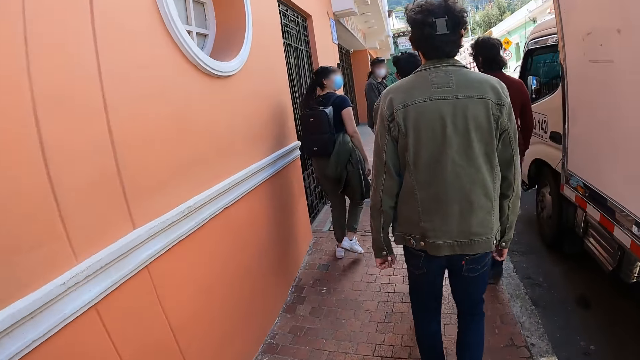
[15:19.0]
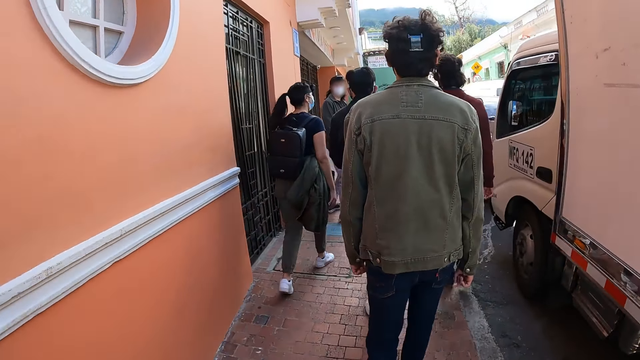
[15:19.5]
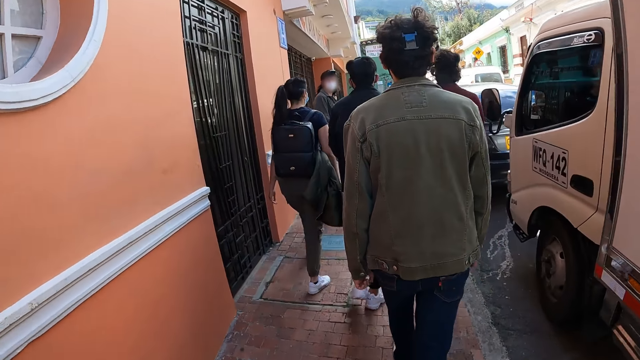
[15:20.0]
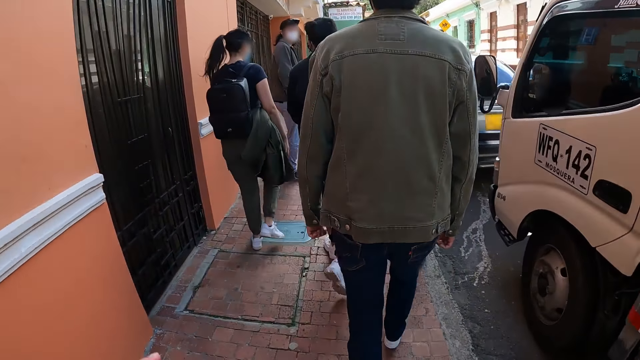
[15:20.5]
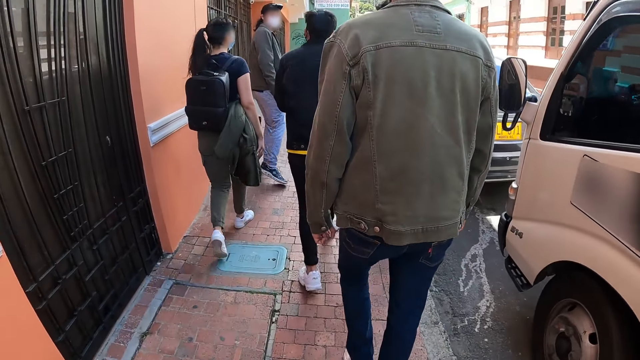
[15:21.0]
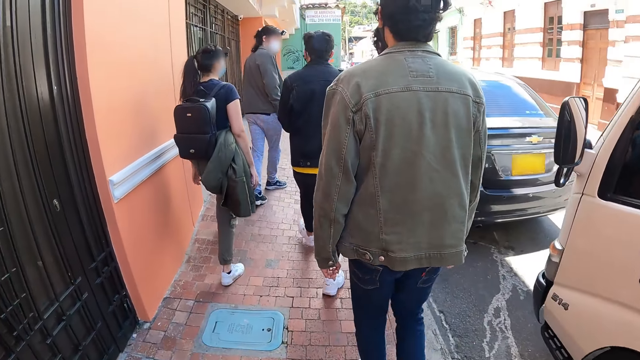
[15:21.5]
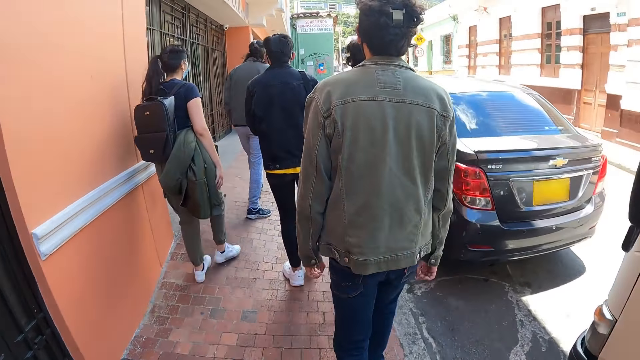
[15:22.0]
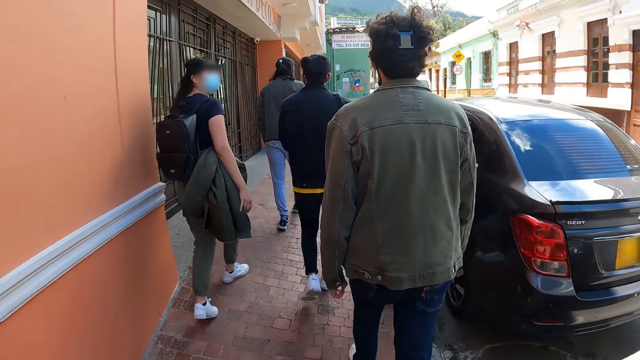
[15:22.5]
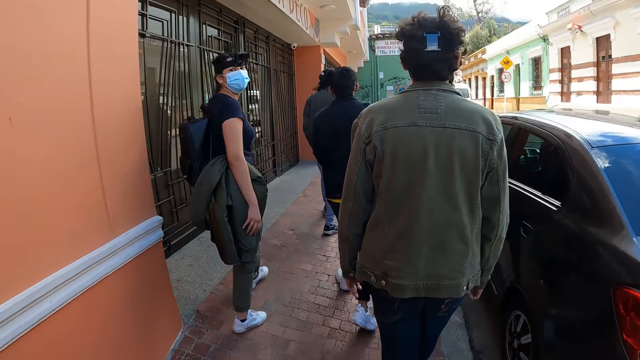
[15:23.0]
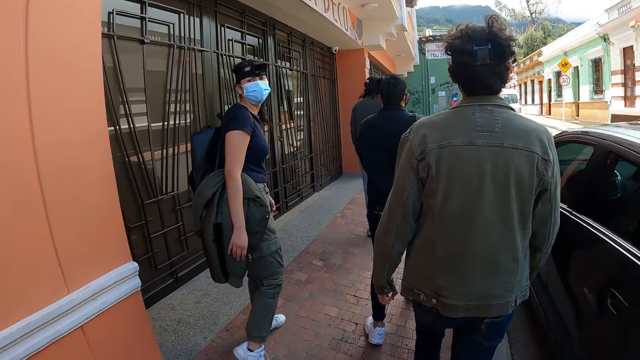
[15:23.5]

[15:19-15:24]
The camera wearer moves their hand.

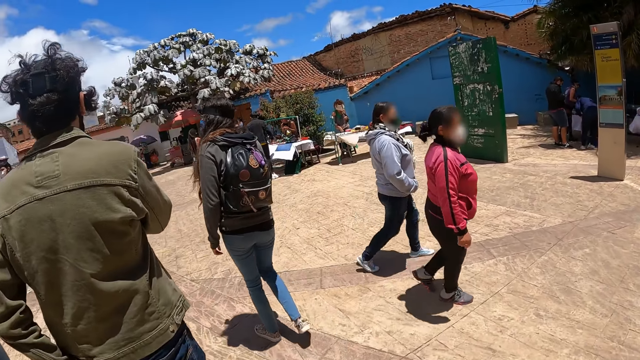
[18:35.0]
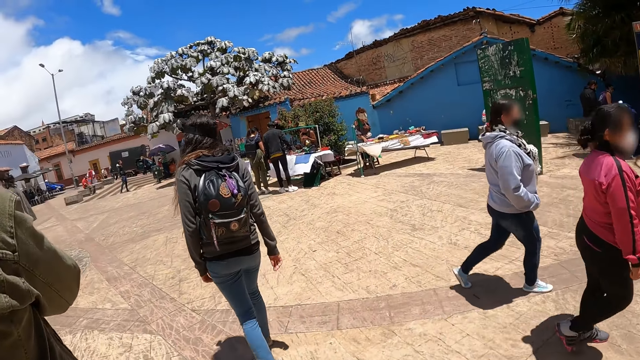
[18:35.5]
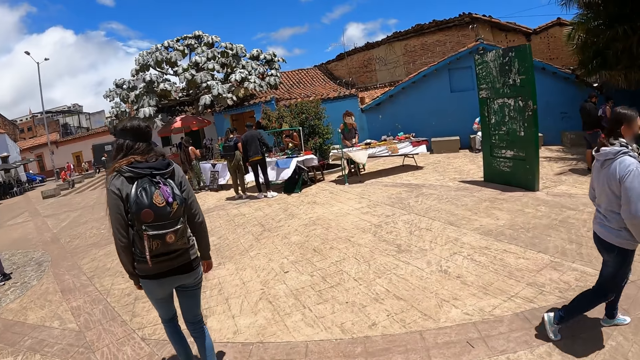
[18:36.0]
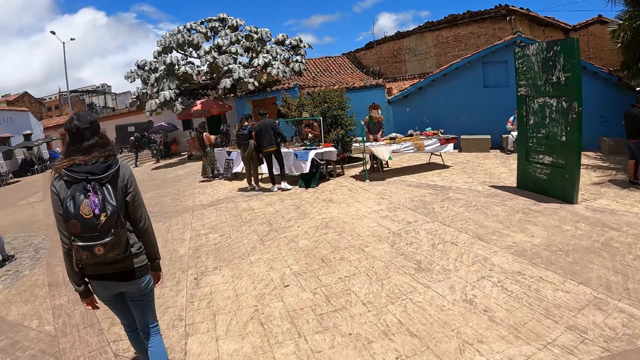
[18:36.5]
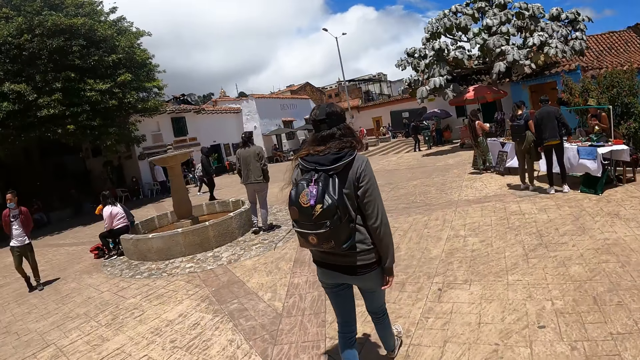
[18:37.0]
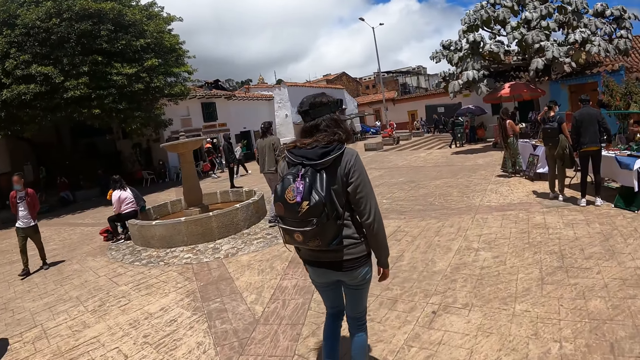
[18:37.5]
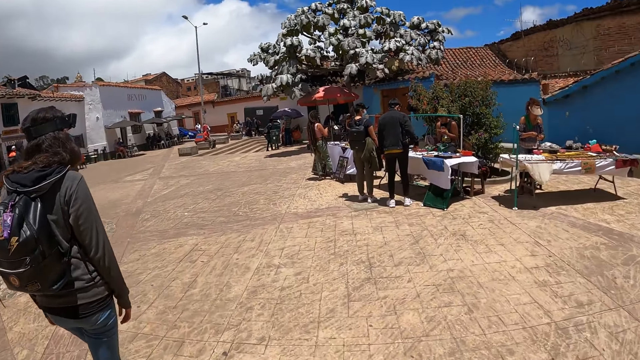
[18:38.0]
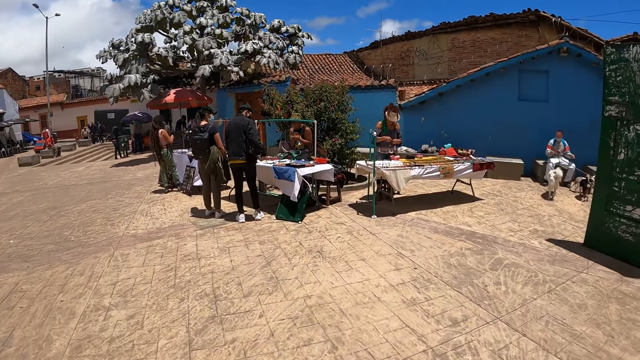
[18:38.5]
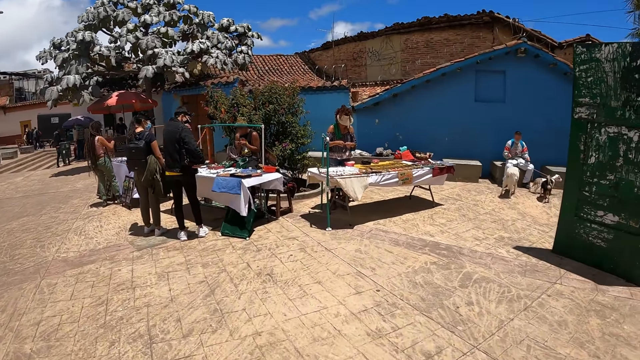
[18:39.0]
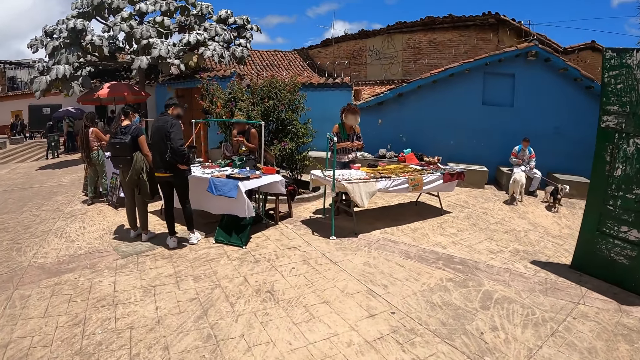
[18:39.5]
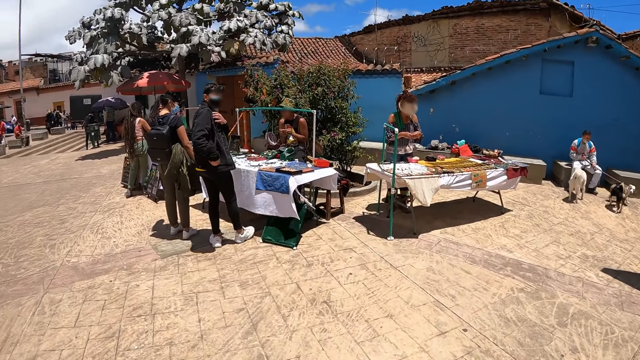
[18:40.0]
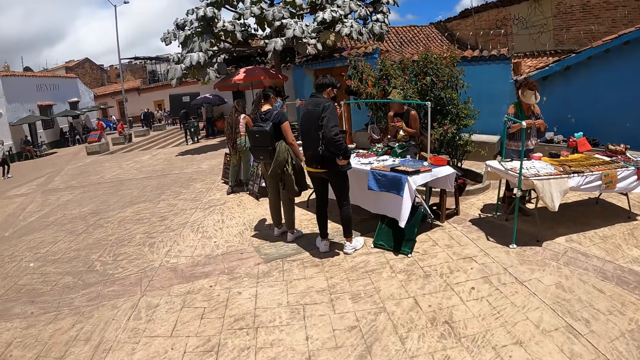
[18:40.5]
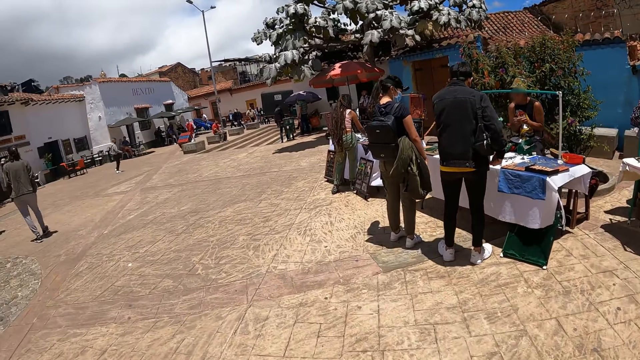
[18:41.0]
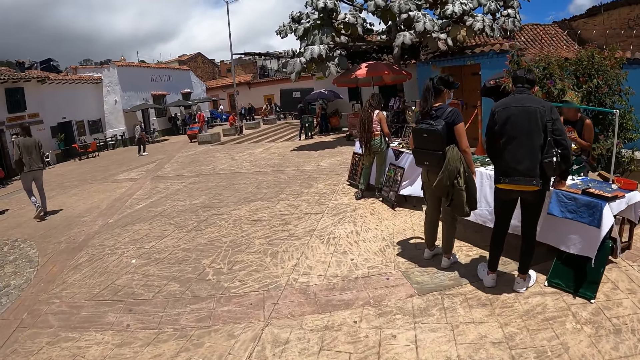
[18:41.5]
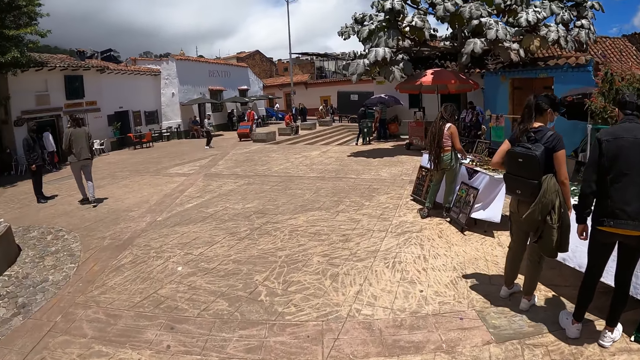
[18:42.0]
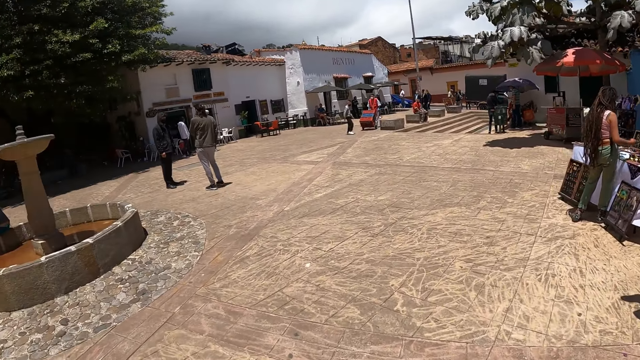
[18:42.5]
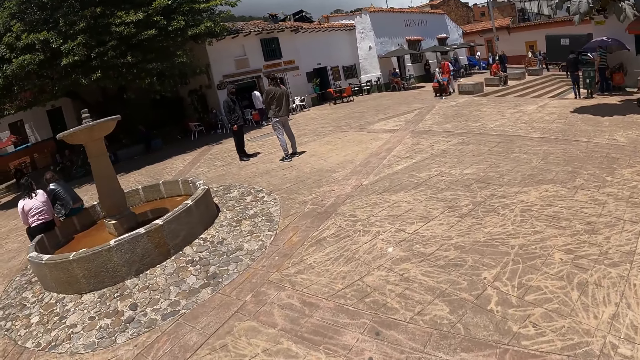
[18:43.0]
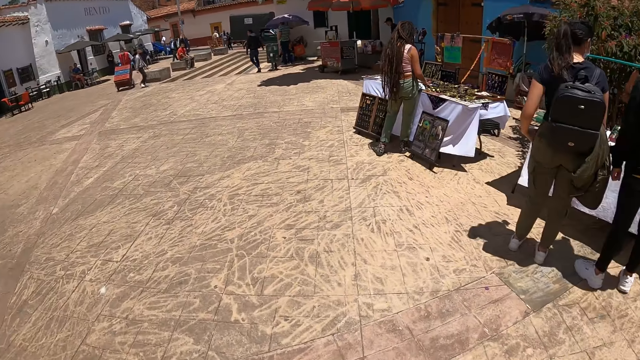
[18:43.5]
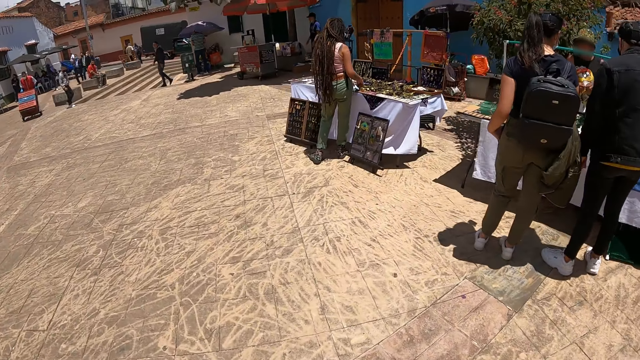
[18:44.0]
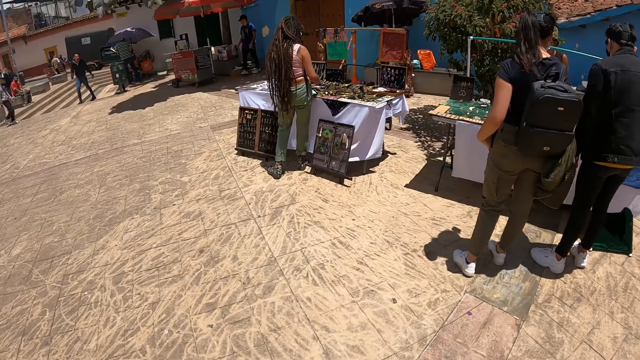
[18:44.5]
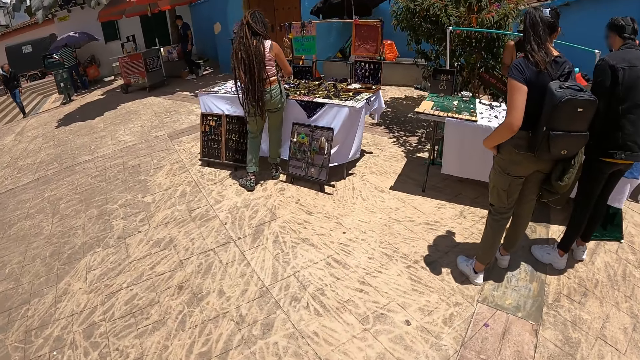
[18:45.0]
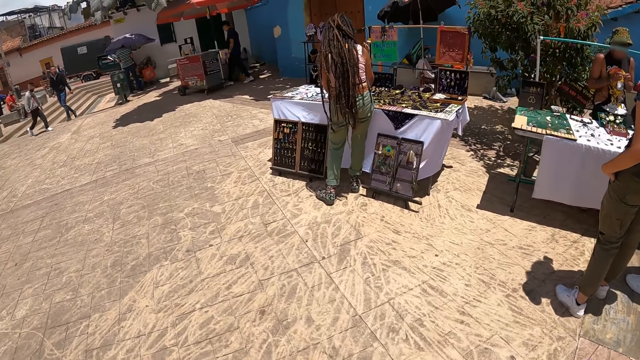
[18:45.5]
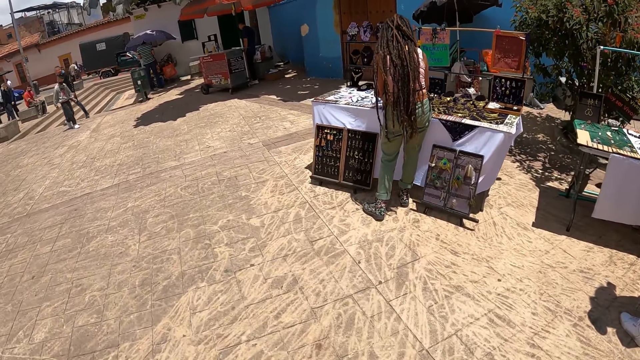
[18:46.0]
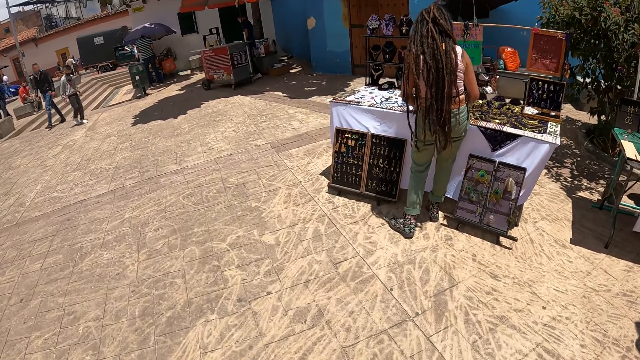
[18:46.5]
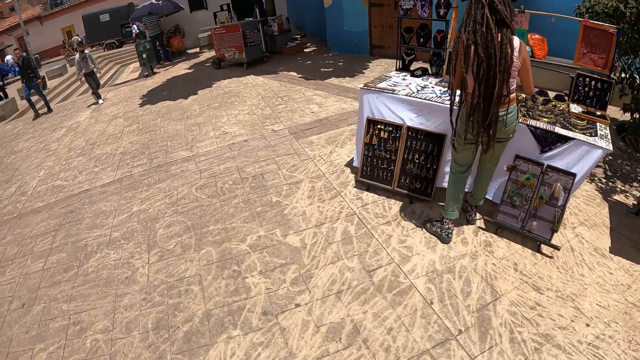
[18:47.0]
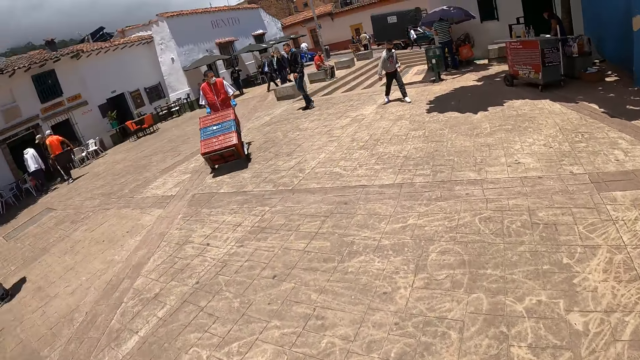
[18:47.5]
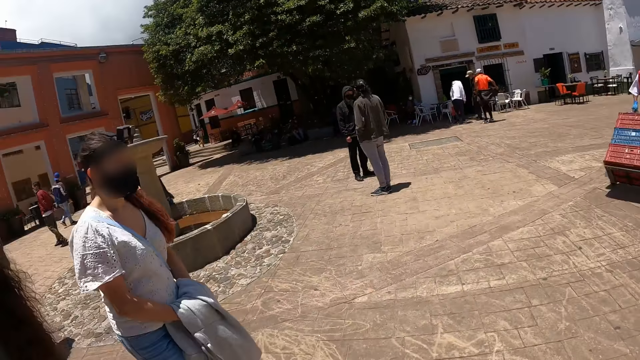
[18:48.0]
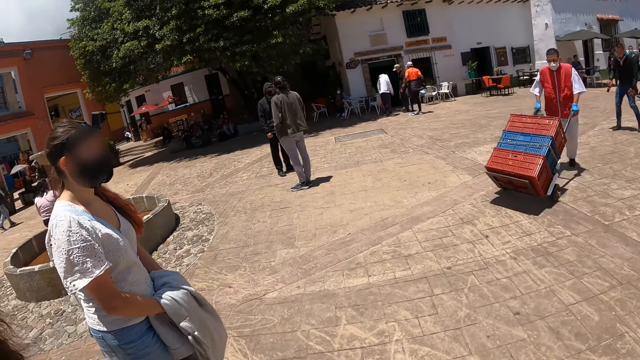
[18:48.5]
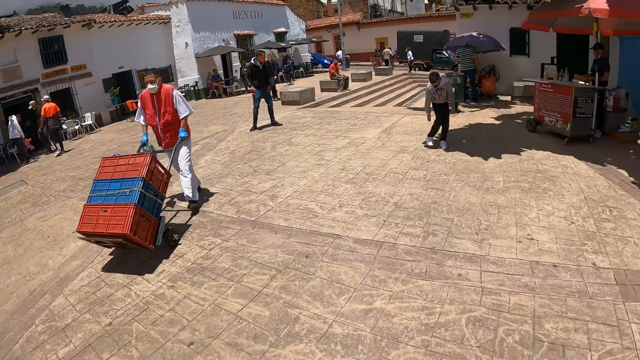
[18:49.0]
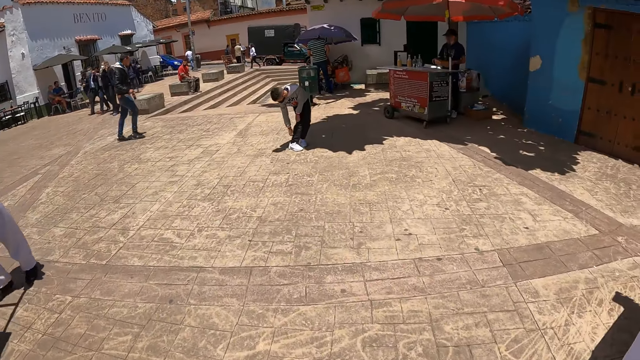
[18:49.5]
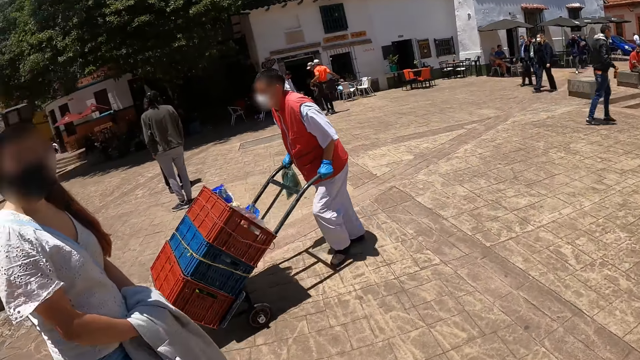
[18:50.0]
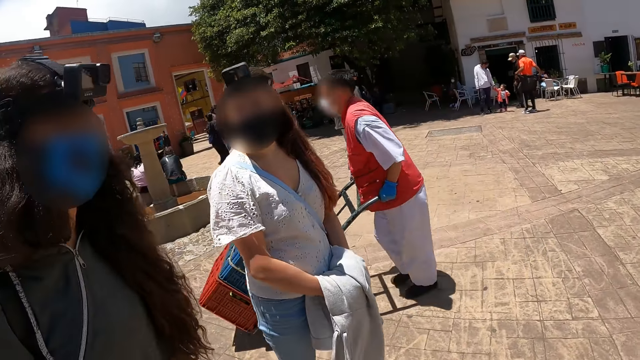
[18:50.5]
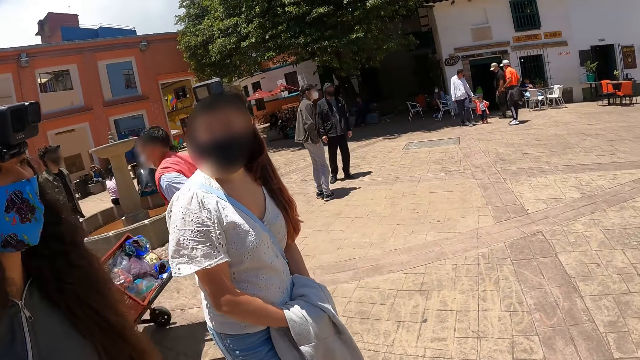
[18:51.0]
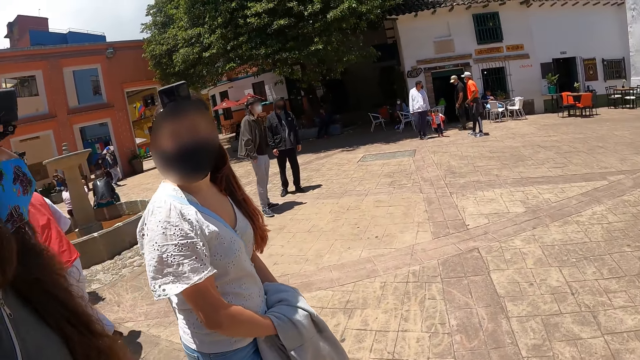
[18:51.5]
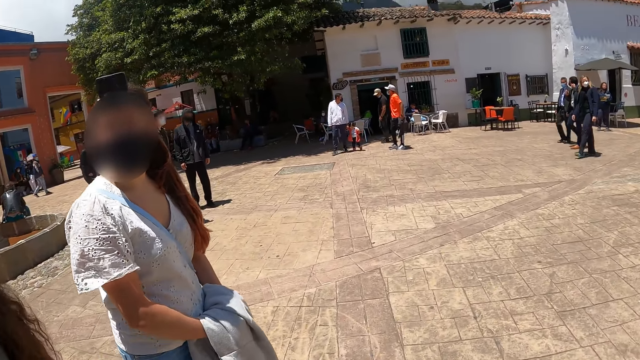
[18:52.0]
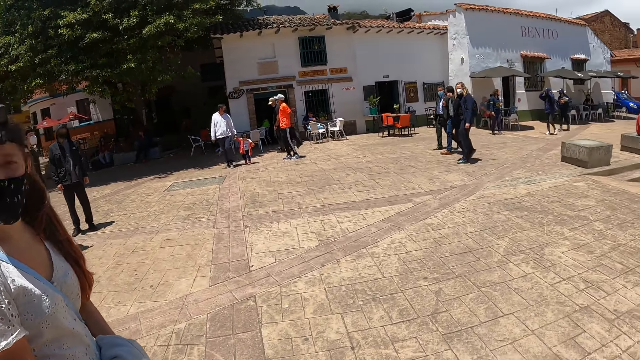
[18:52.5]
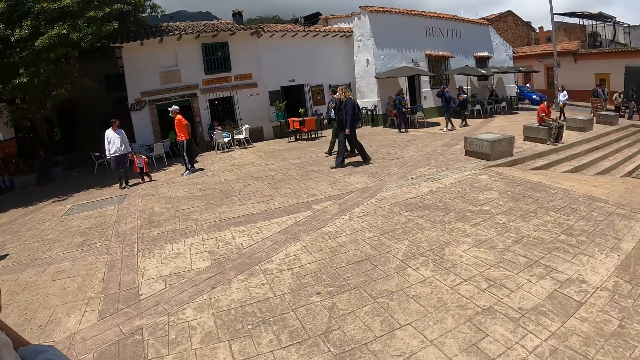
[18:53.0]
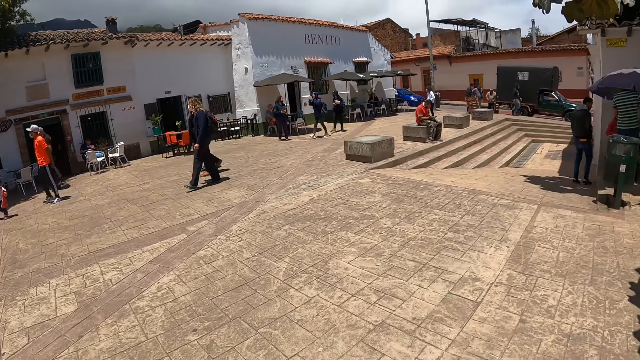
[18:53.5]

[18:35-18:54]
The camera wearer walks around the pavement. They look around.
